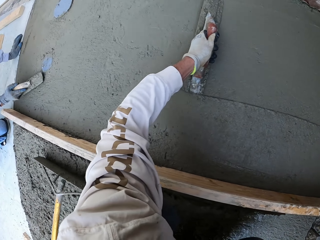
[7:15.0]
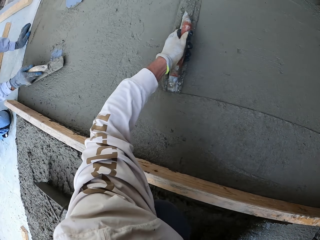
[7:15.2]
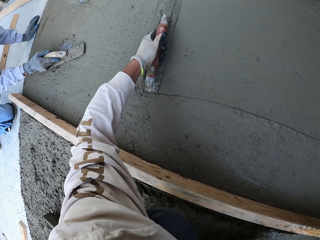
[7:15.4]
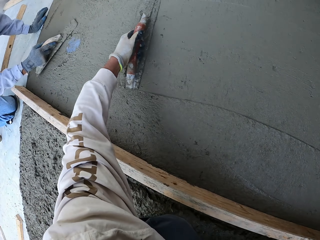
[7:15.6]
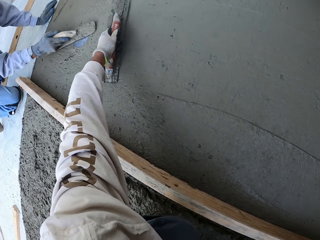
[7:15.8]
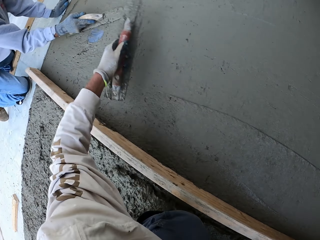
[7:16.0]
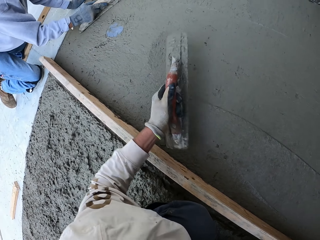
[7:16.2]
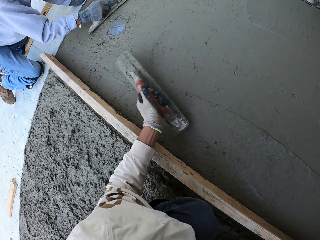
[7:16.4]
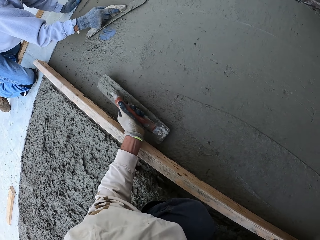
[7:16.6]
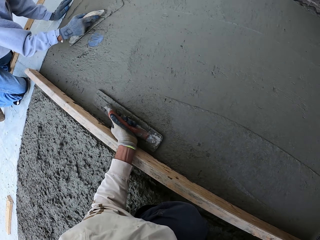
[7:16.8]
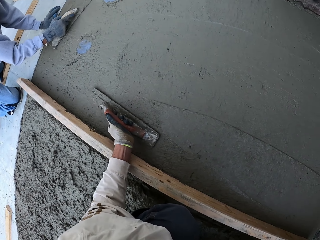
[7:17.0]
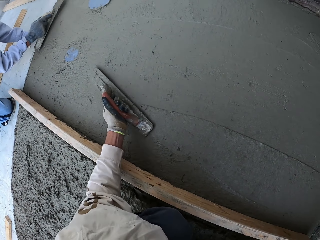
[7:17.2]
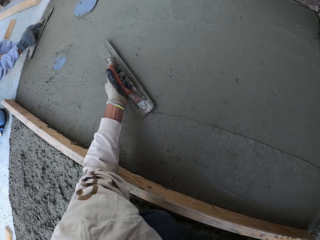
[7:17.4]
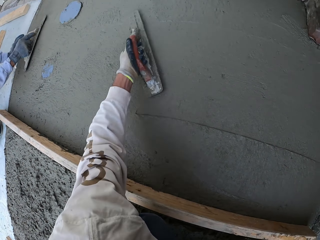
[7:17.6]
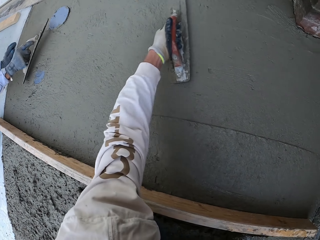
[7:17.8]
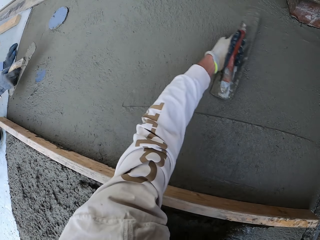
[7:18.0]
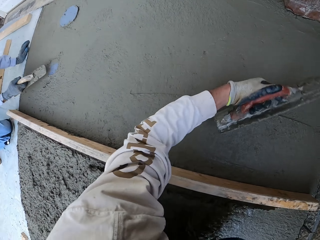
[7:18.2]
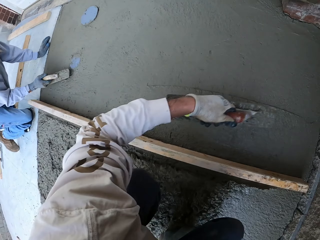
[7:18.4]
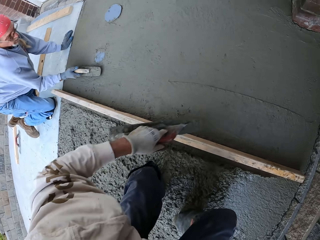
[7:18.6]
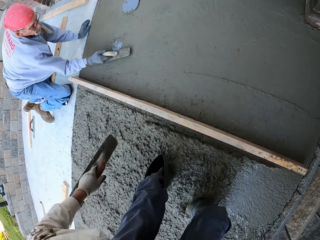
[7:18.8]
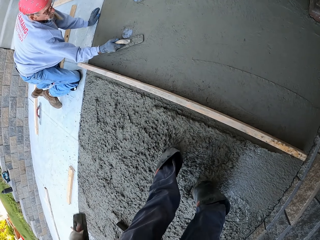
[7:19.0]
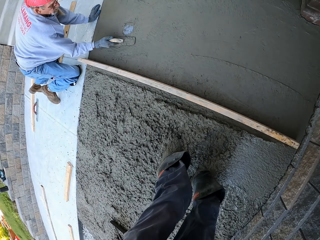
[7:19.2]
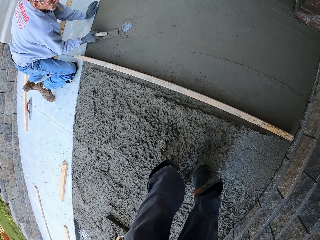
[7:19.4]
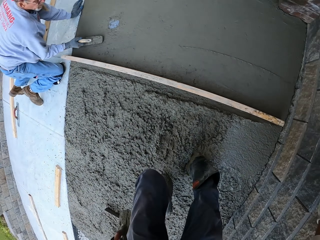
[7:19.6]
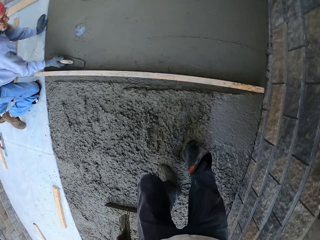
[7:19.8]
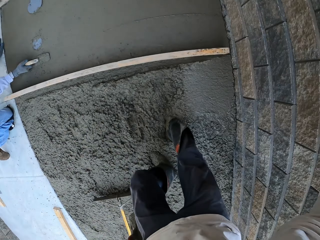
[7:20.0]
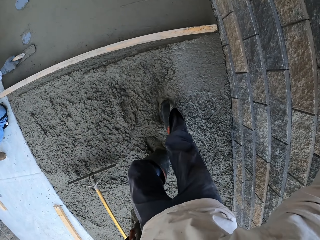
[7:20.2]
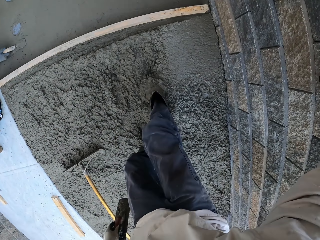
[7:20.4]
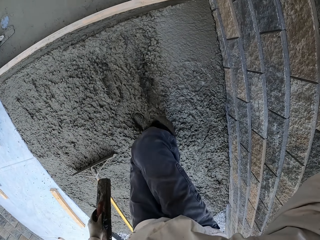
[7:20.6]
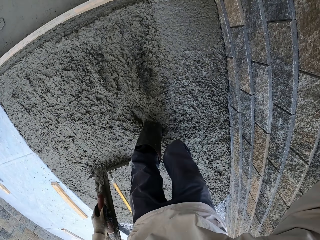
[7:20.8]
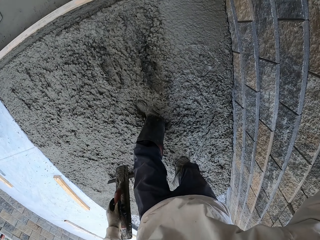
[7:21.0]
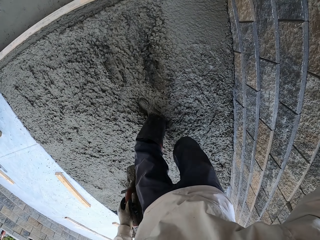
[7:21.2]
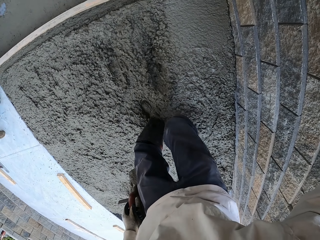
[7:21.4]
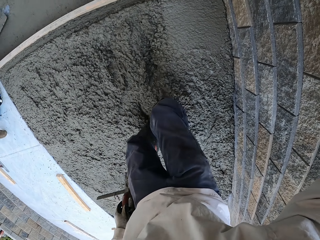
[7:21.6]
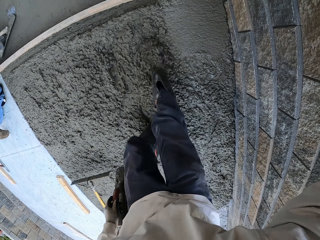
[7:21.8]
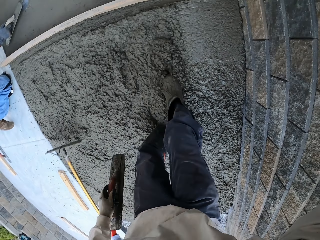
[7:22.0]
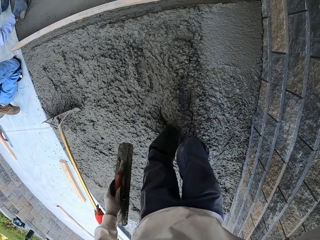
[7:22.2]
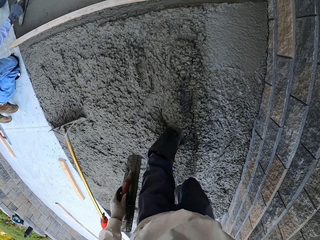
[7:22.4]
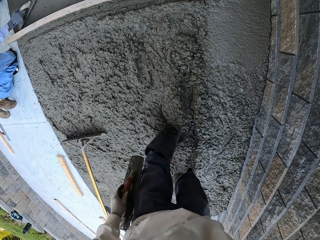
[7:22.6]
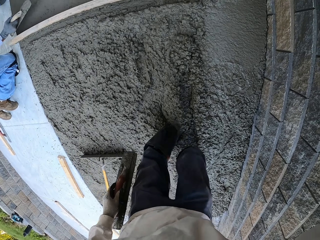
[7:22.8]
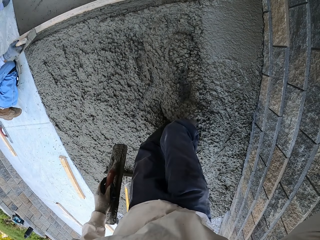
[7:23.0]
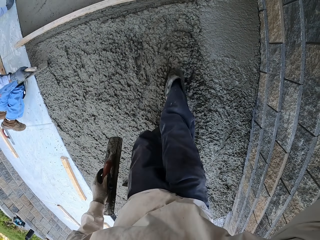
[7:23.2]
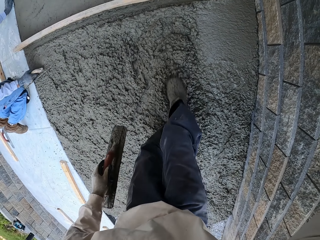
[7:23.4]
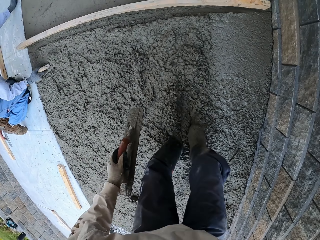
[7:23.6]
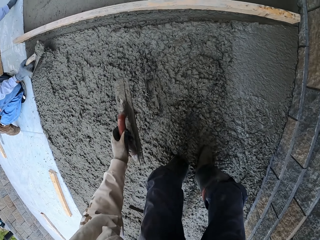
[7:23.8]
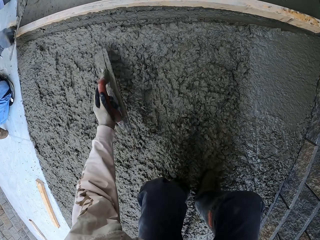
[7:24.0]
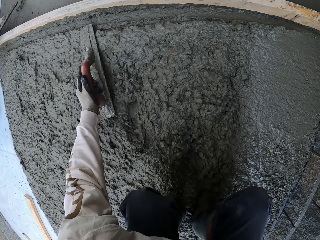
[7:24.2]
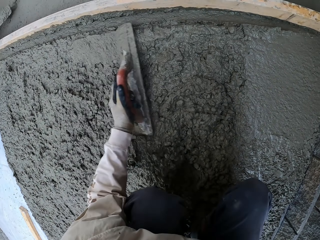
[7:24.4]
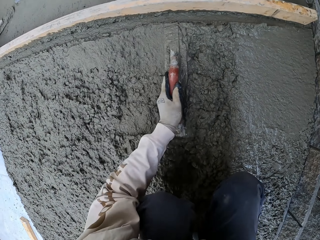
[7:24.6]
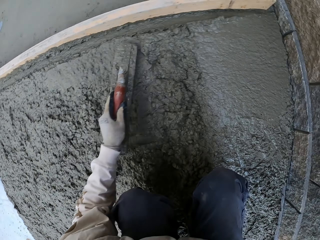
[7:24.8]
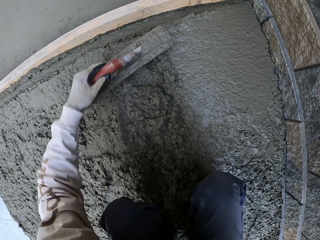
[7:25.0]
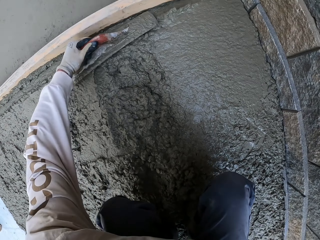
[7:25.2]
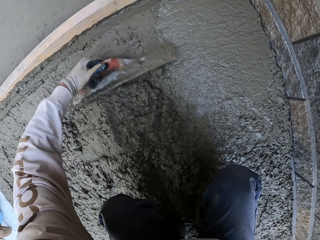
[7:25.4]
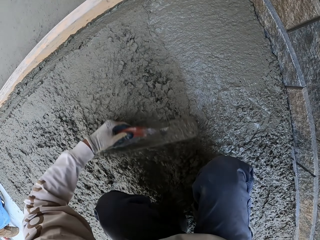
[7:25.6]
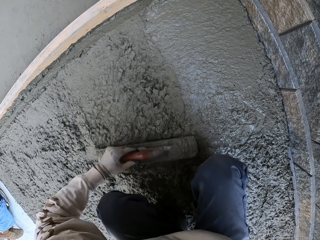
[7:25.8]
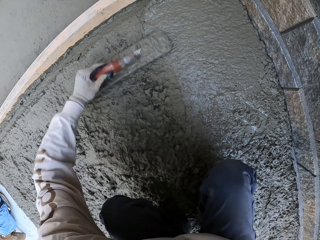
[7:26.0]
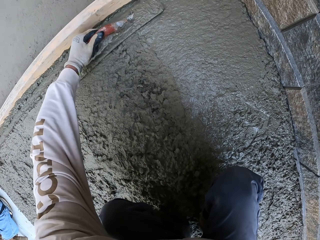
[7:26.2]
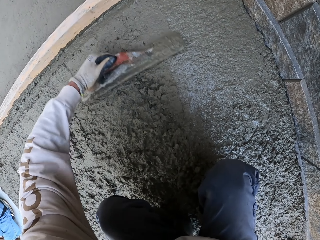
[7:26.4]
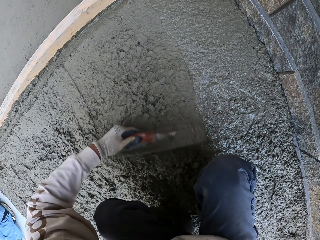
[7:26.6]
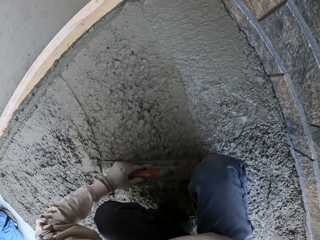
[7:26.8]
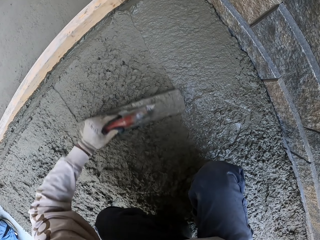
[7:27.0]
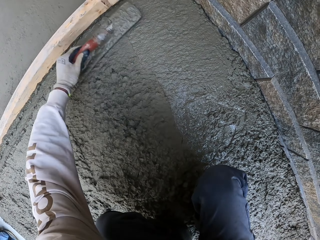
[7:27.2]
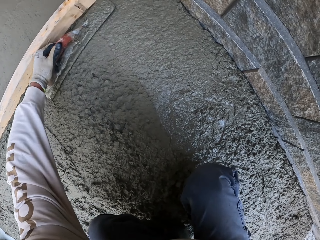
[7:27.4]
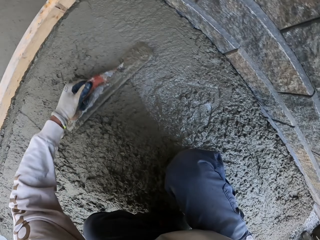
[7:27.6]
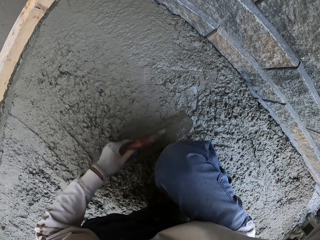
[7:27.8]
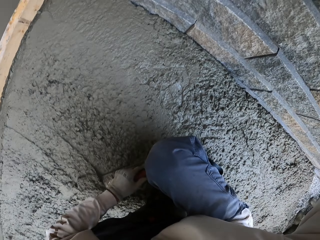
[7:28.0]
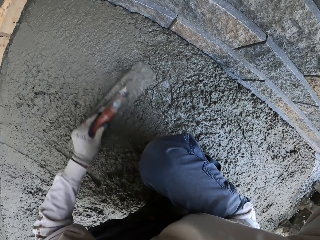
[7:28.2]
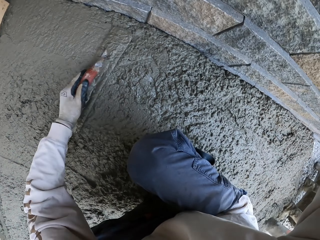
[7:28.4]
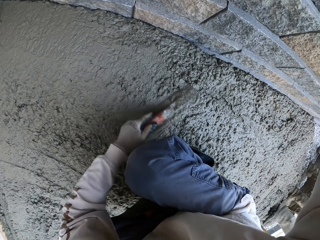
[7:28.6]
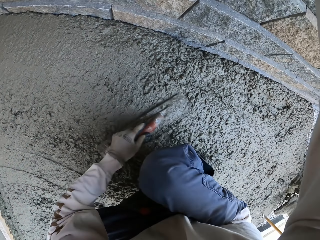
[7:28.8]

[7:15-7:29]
The camera wearer stands up. A man flattens the floor. The man flattens the floor again. A person flattens the floor with a magnesium bull float. The camera wearer moves backwards. He pushes the concrete with his feet. He bends down. The man scoops the concrete with the midget trowel. The camera wearer levels the concrete with the trowel. The man flattens the floor.

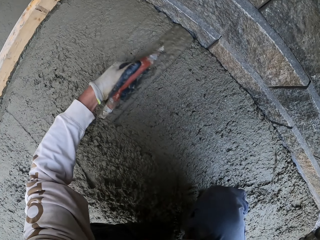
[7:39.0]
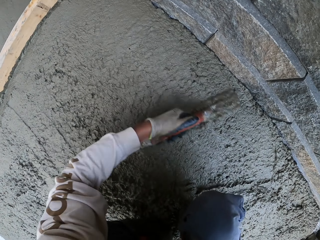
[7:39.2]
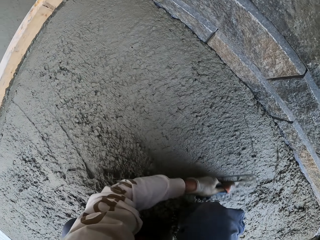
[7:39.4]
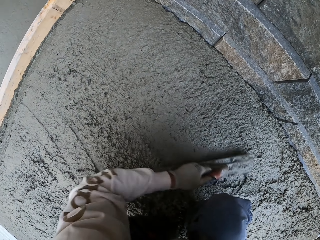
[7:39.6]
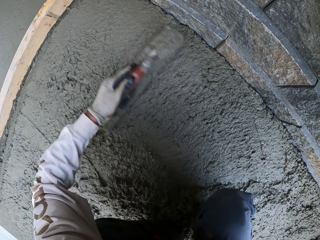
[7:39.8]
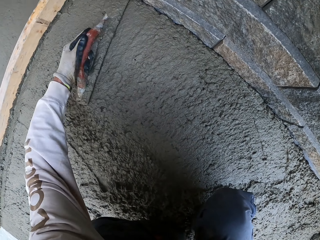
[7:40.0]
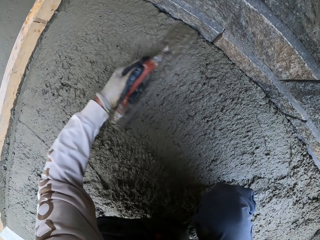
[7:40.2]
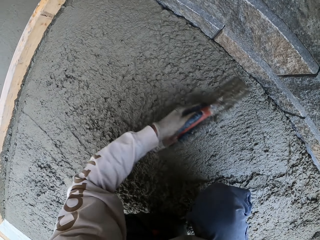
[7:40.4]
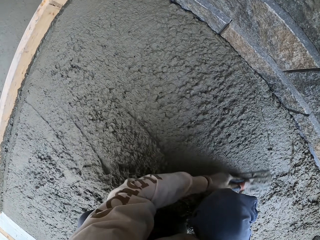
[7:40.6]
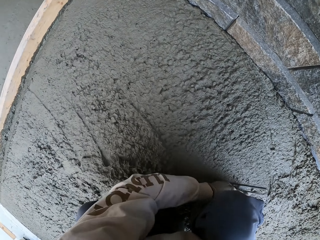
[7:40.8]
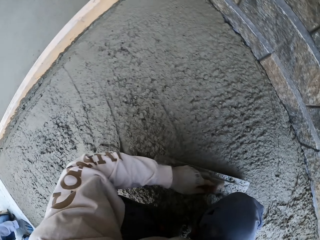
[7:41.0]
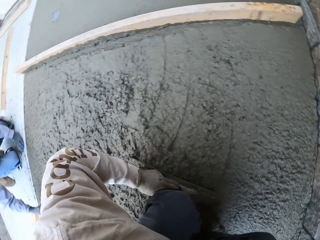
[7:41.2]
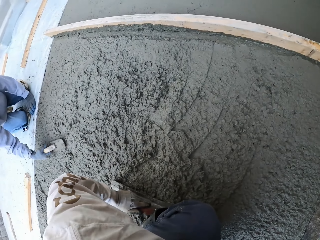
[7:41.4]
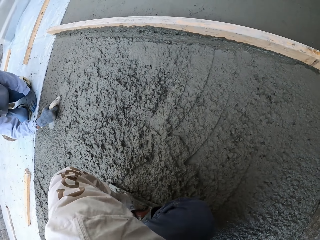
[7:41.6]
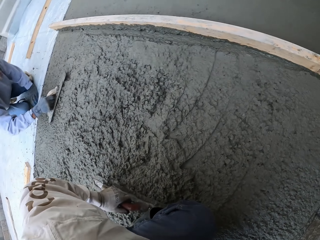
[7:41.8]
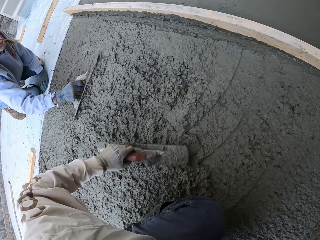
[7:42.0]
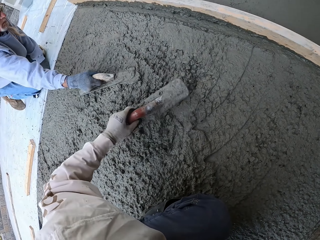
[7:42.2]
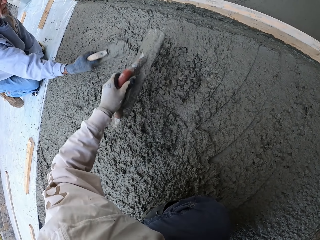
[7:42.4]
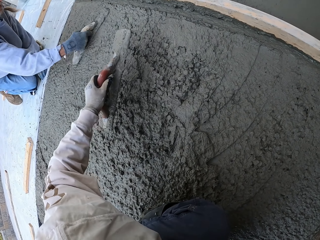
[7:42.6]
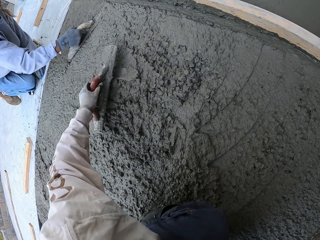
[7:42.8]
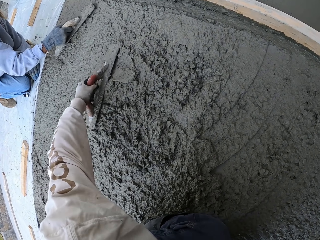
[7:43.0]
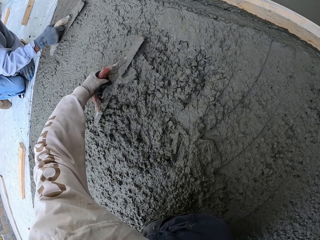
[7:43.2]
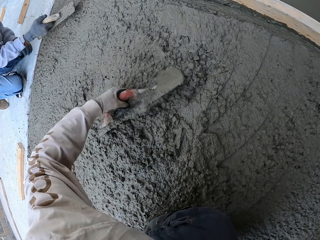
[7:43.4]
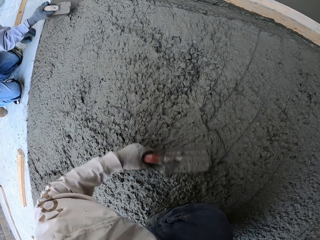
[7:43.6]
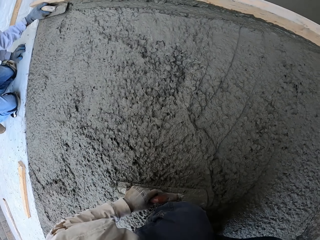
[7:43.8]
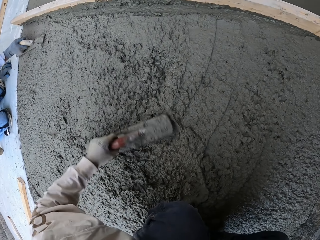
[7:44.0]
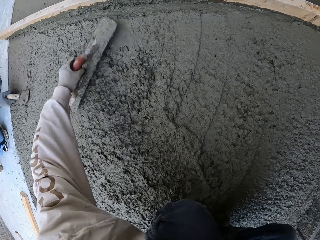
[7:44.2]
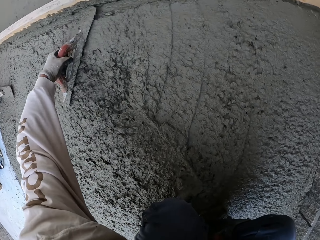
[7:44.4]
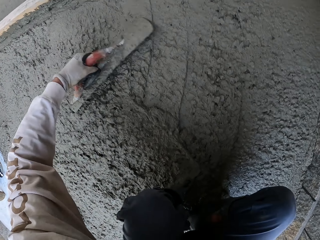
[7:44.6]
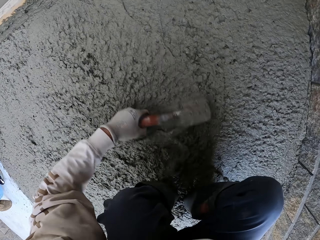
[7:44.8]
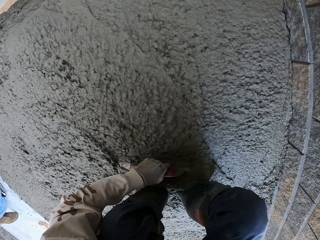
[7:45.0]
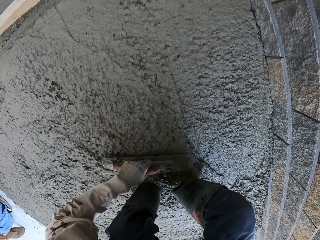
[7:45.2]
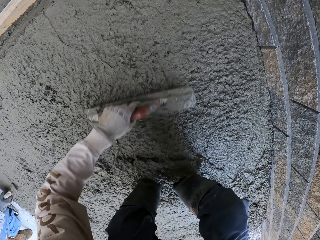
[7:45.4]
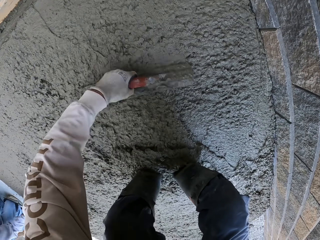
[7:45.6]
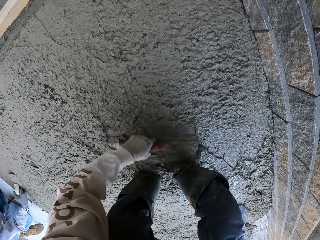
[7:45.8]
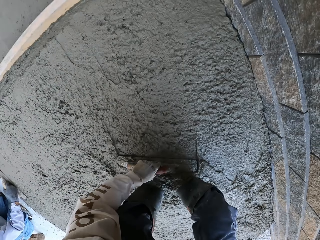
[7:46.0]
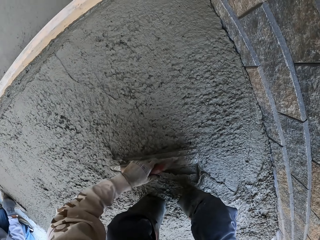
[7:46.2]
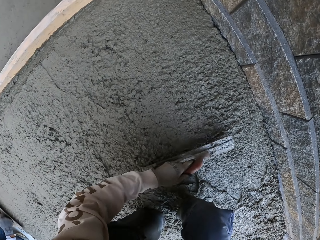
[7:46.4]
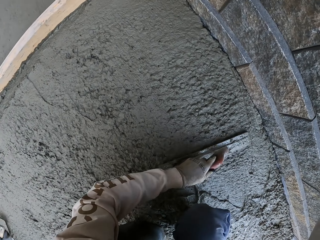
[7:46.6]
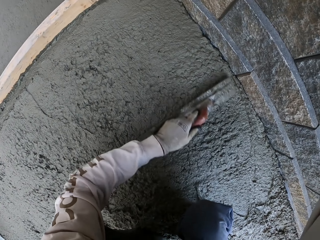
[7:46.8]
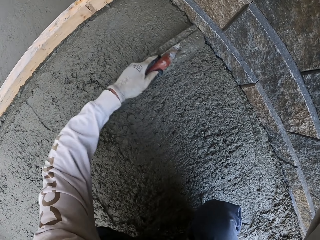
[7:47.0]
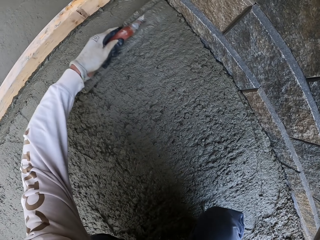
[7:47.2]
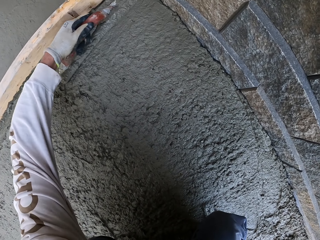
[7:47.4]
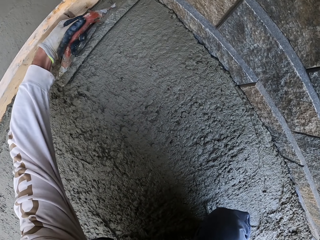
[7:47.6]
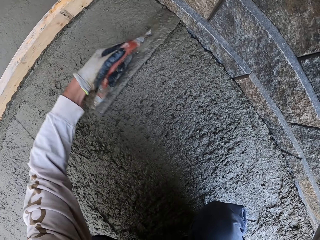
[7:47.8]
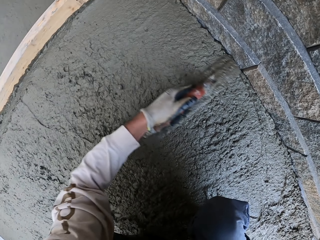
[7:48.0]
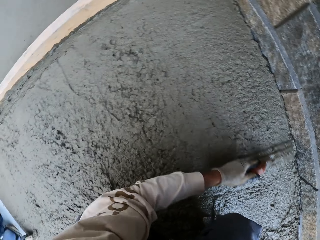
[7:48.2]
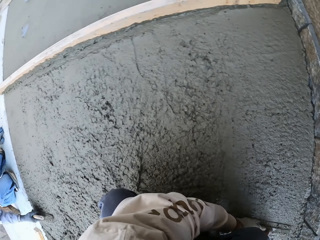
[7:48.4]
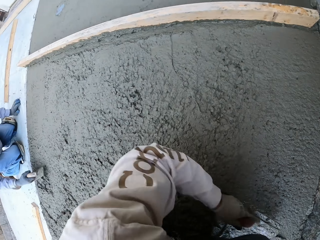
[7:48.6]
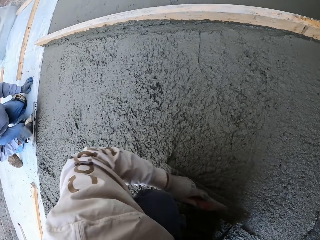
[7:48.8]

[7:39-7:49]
A man flattens the floor. The camera wearer looks around. They flatten the floor.
